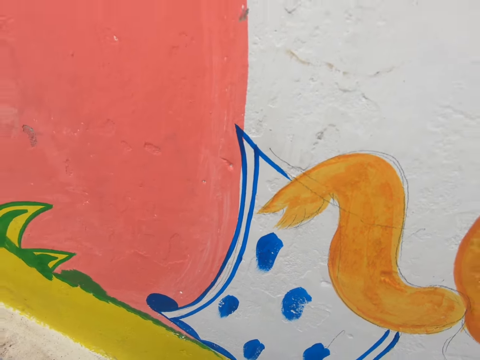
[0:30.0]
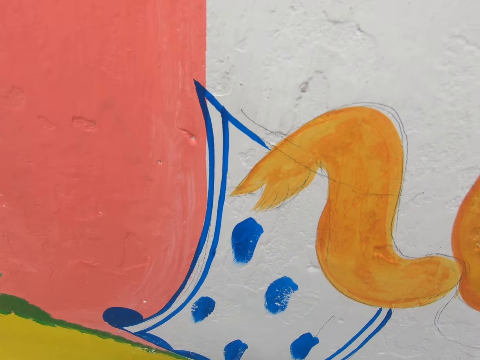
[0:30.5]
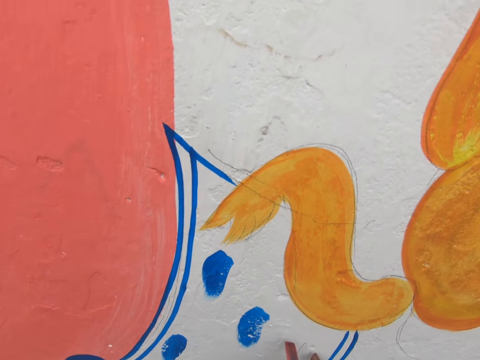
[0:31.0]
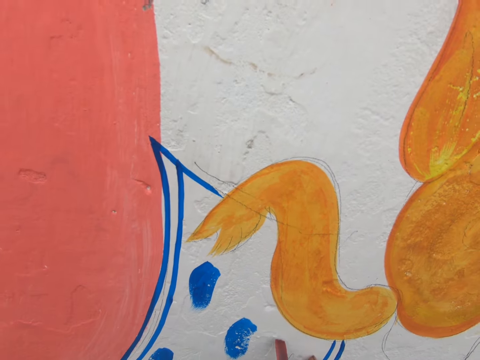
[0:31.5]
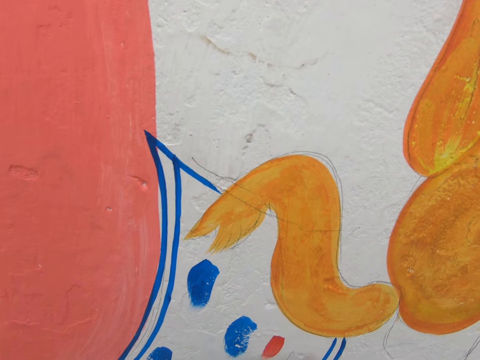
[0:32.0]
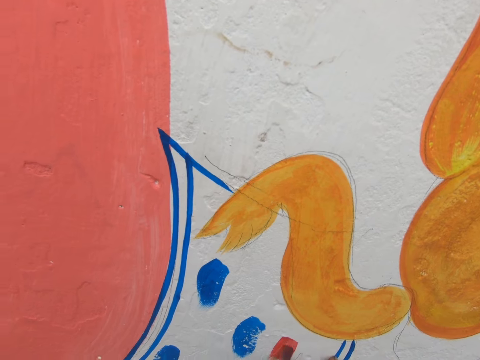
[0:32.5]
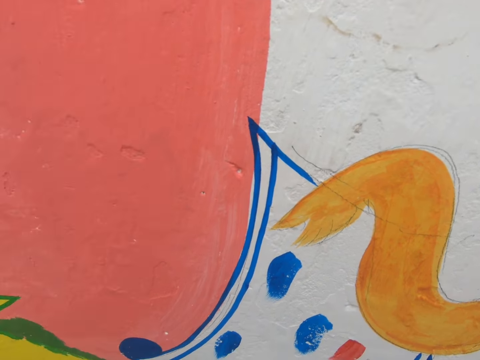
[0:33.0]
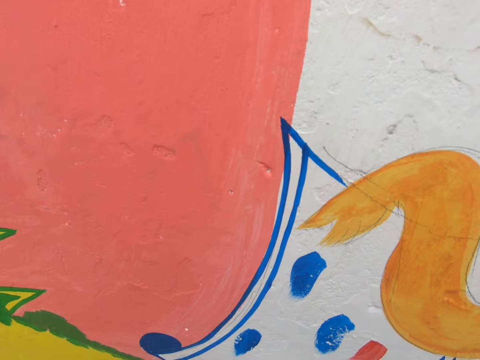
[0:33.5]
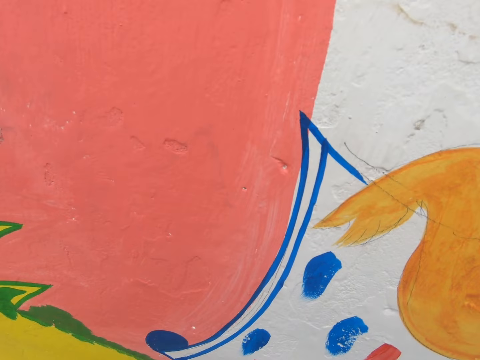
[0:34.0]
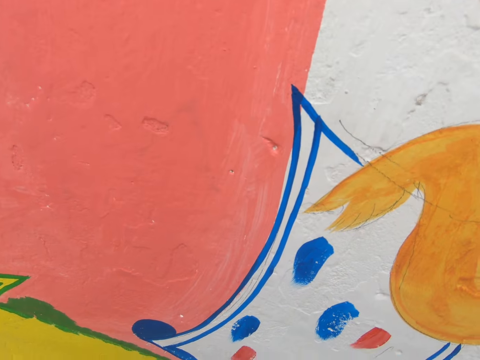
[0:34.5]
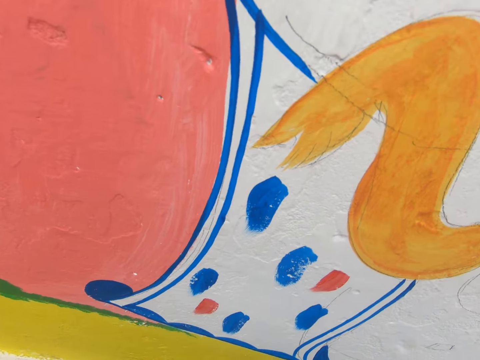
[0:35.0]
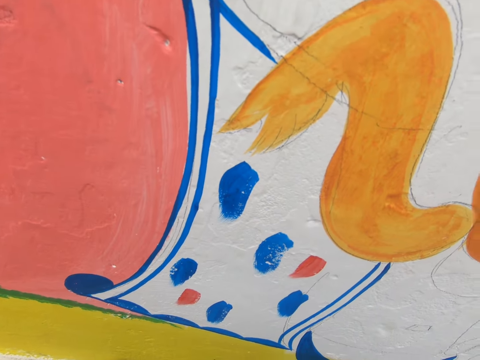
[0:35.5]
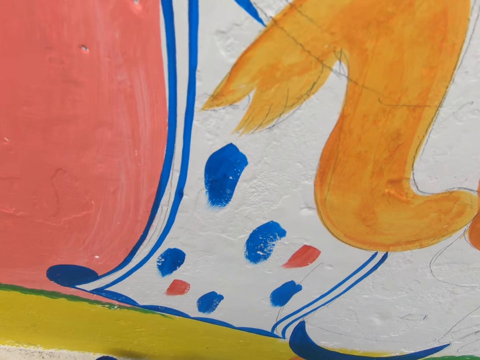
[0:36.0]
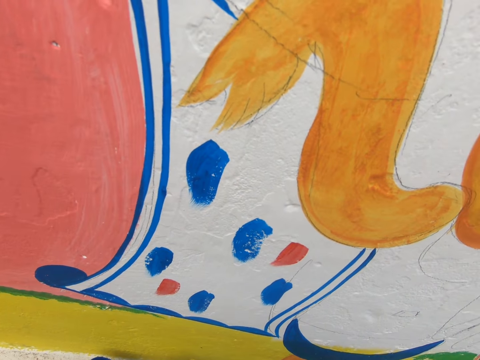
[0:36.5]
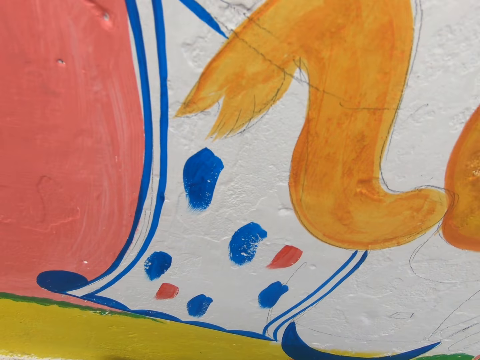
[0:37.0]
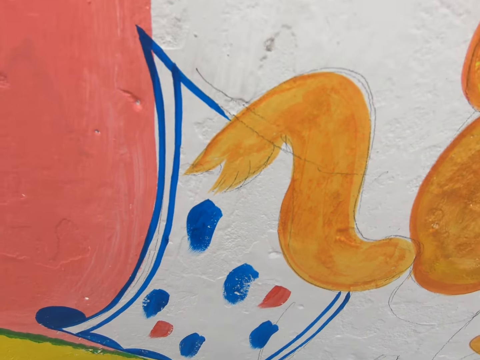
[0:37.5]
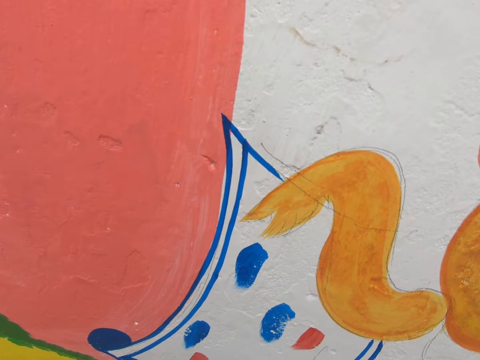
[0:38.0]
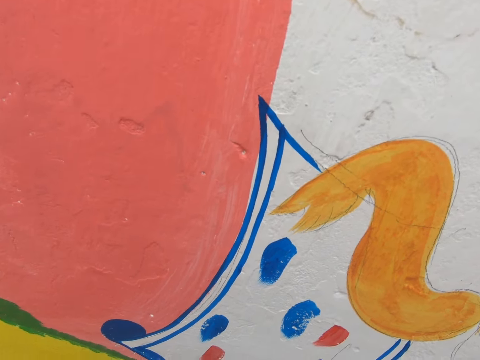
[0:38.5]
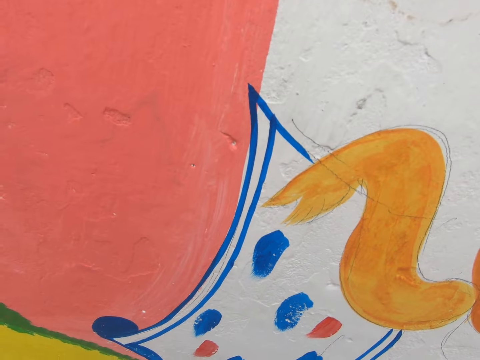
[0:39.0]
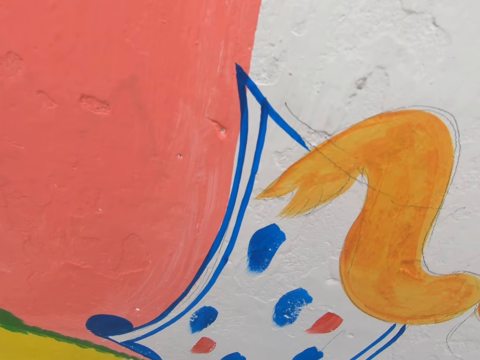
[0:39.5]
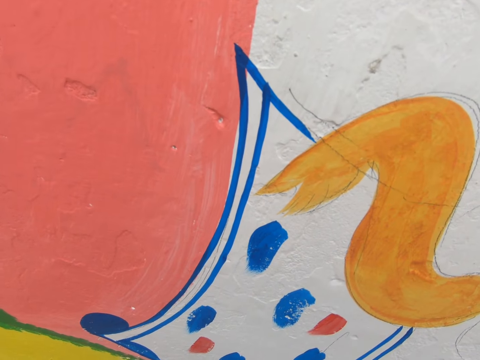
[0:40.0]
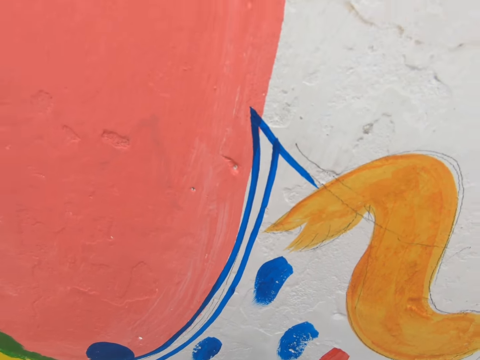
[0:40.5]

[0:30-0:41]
The camera wearer paints the wall with the paint brush in his right hand.

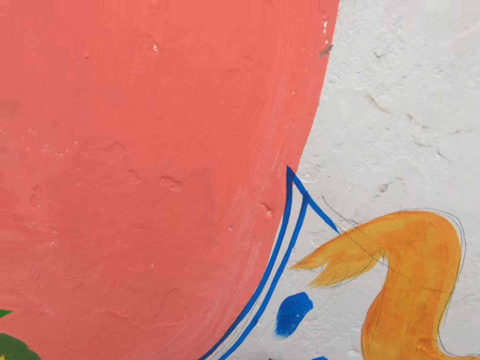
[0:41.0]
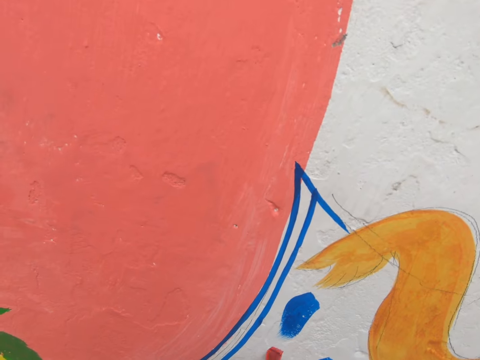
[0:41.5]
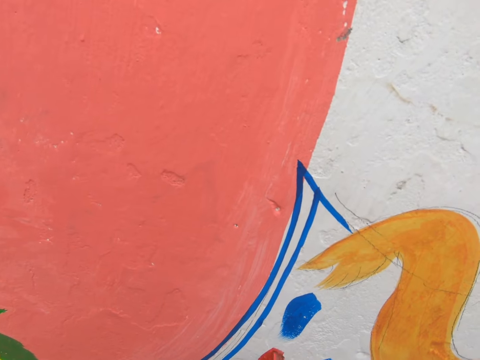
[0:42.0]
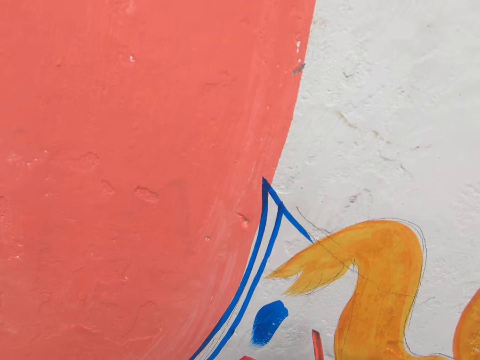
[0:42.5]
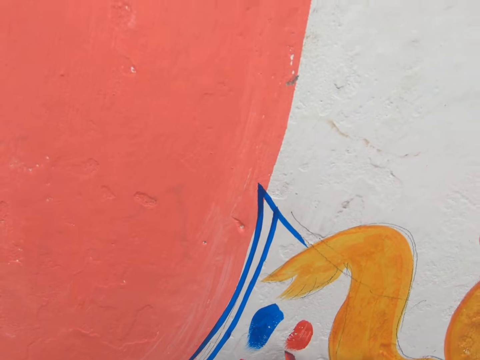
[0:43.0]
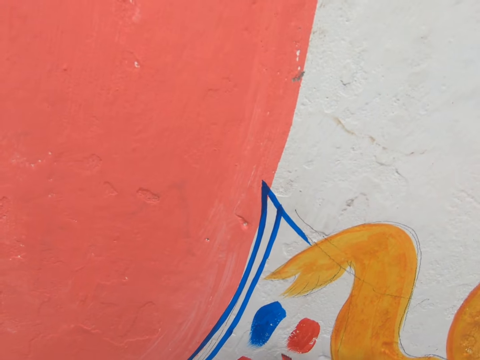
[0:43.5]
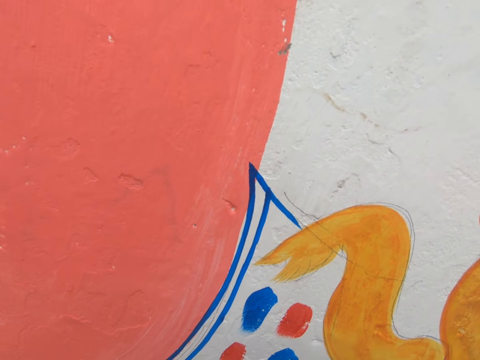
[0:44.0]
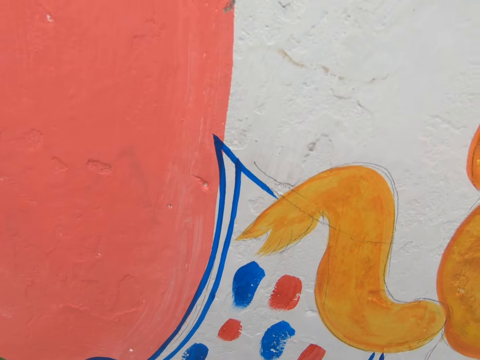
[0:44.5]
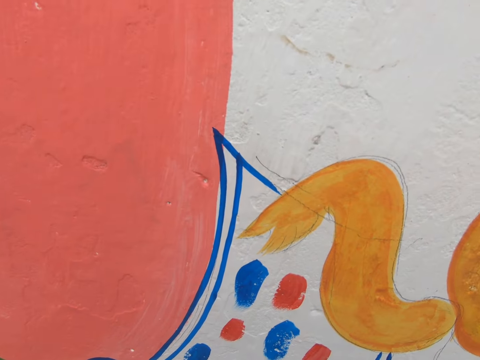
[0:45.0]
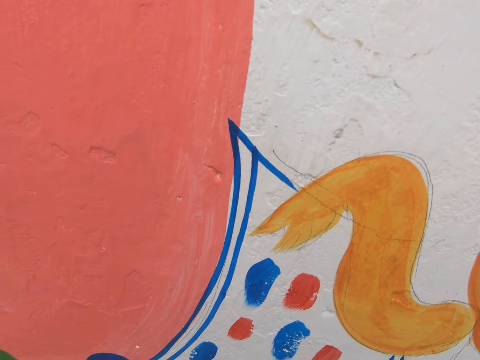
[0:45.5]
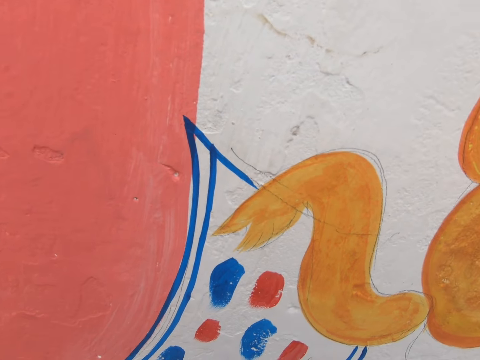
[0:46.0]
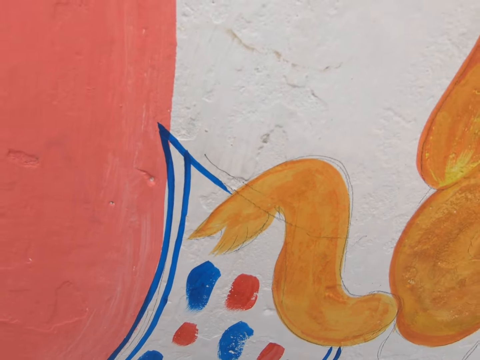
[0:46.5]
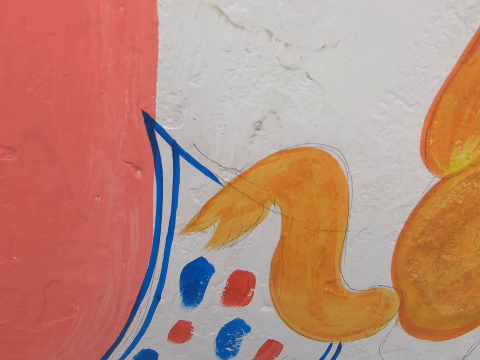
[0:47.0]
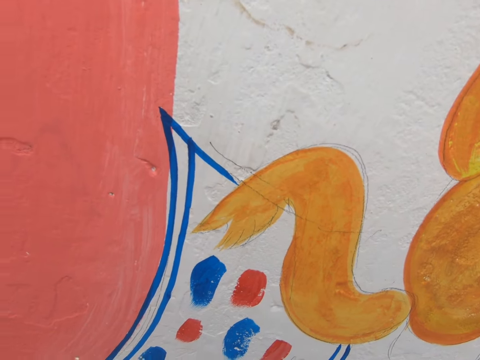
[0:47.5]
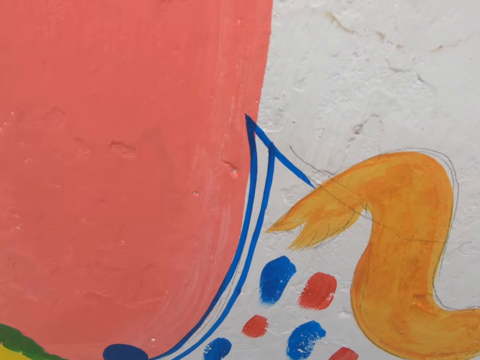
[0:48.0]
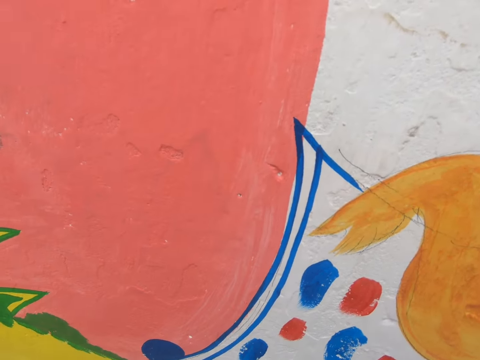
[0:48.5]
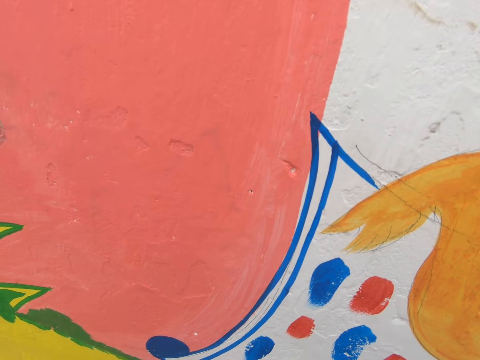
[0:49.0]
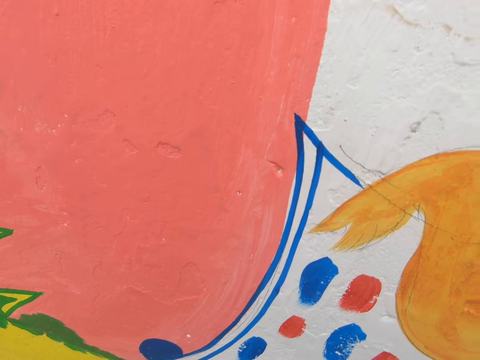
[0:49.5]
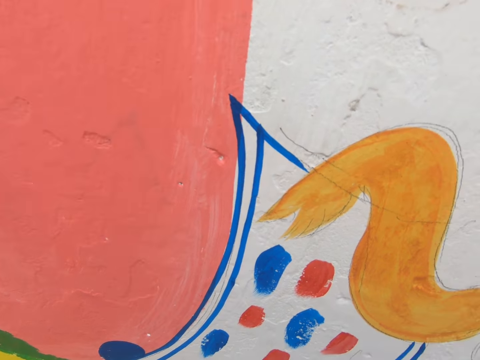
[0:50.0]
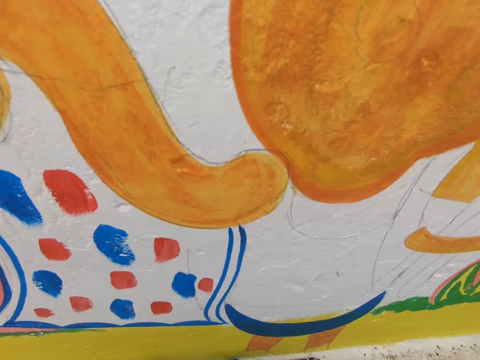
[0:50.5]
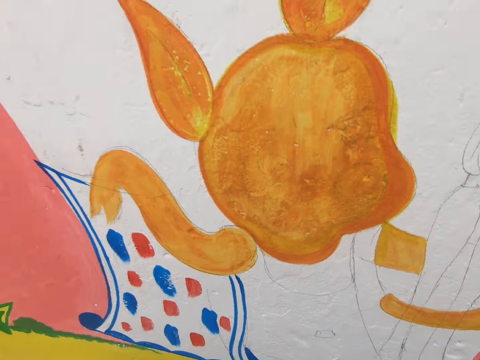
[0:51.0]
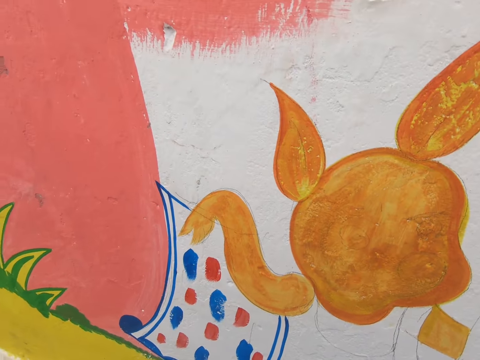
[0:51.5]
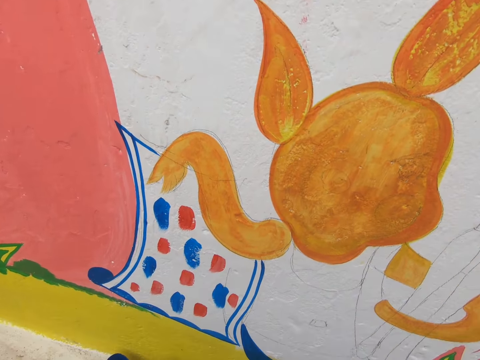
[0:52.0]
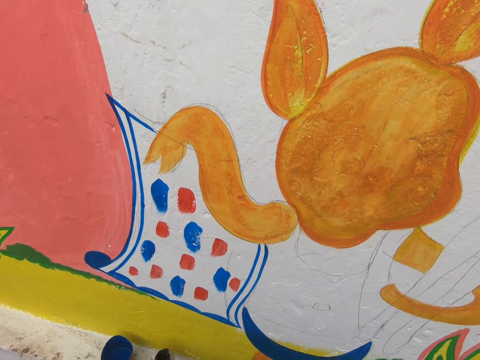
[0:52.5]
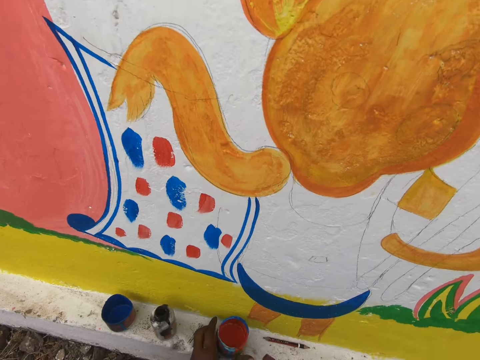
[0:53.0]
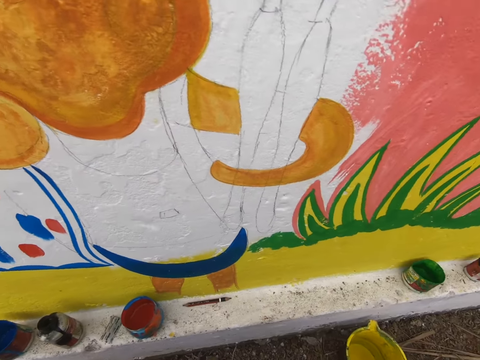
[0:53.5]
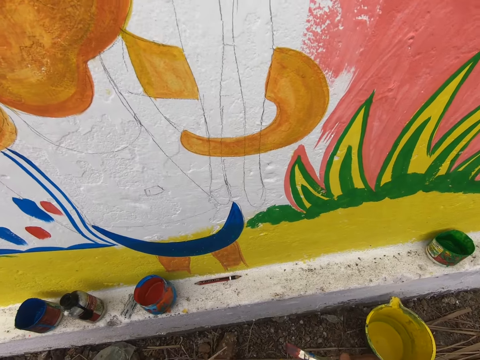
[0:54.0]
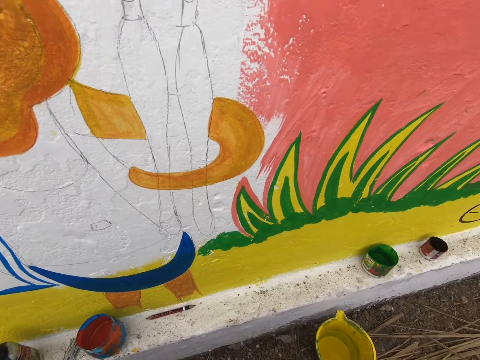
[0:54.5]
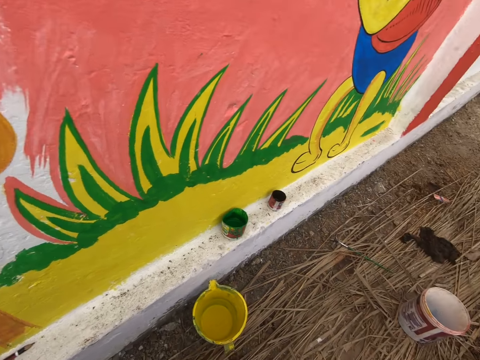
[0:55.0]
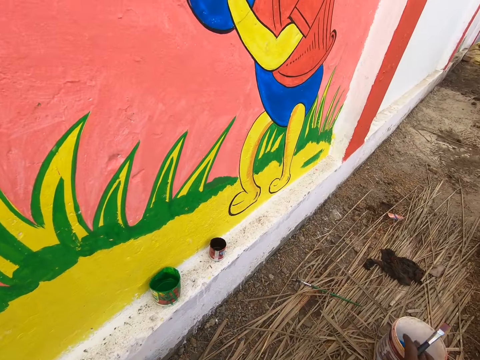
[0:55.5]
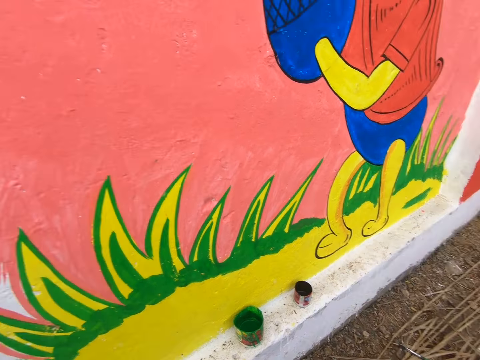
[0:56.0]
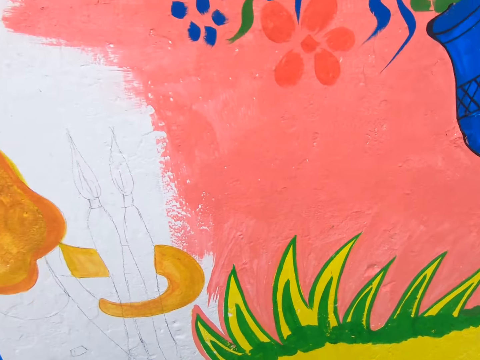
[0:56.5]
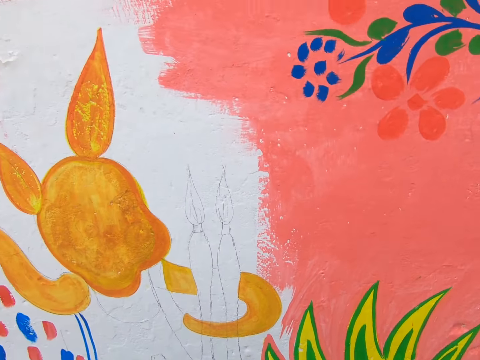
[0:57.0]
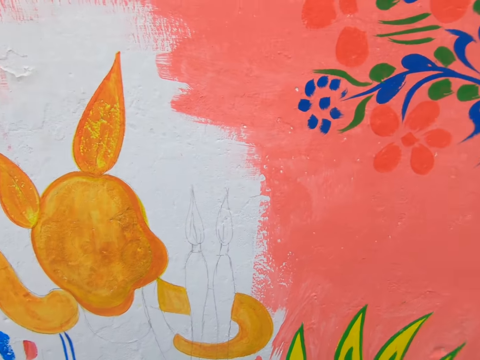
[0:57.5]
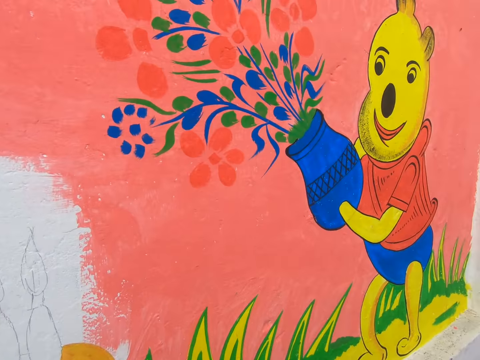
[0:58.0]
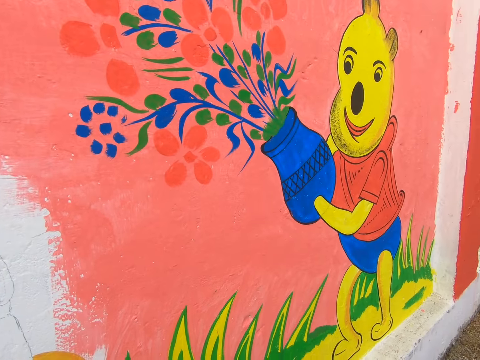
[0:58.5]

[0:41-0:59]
The camera wearer paints the wall with the paint brush in his right hand. He looks at the wall paint. He places the paint container in his left hand on the floor.
